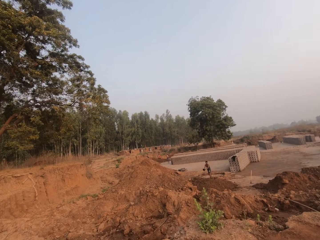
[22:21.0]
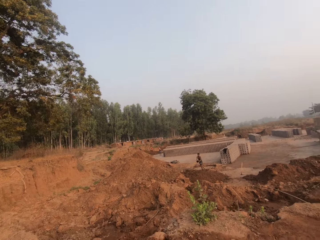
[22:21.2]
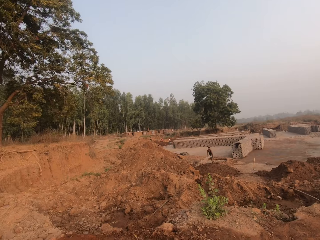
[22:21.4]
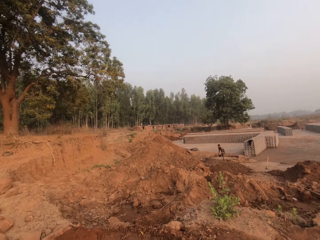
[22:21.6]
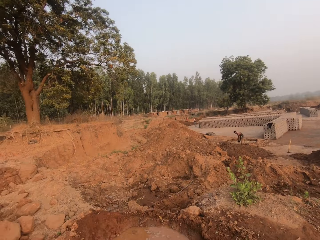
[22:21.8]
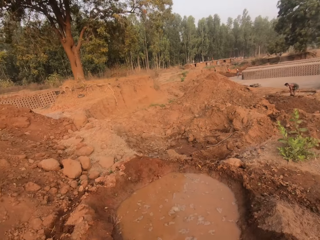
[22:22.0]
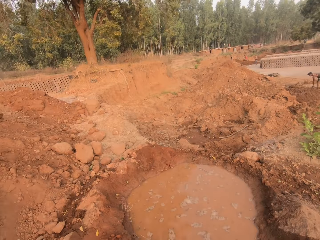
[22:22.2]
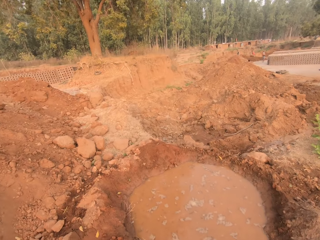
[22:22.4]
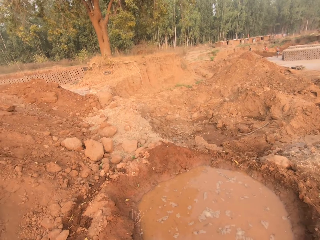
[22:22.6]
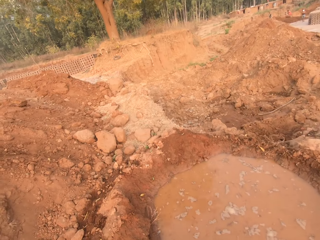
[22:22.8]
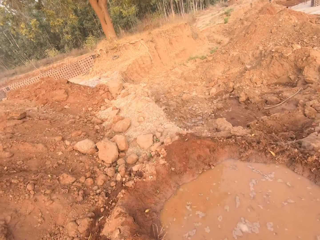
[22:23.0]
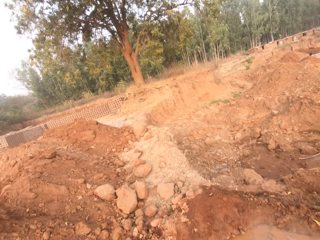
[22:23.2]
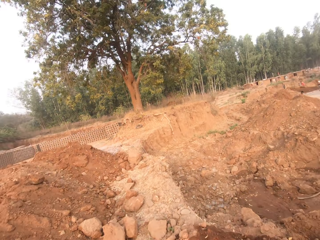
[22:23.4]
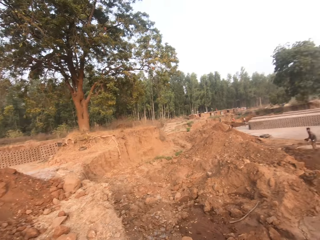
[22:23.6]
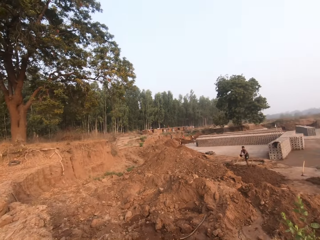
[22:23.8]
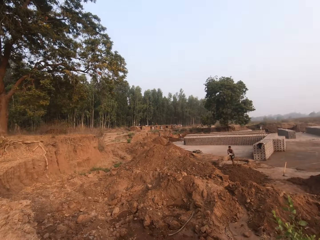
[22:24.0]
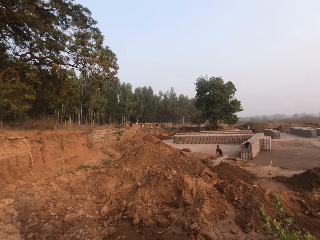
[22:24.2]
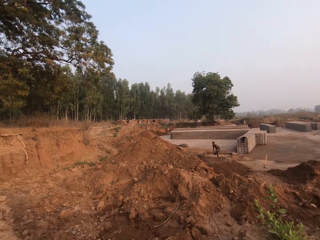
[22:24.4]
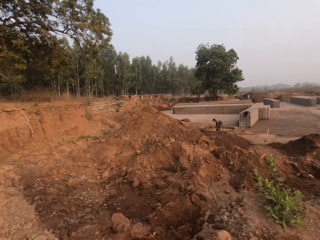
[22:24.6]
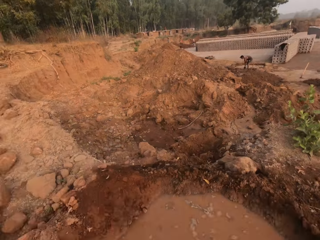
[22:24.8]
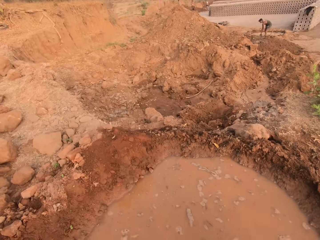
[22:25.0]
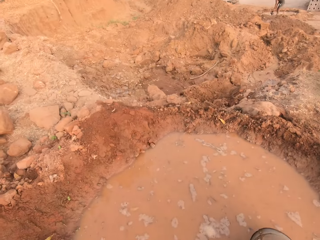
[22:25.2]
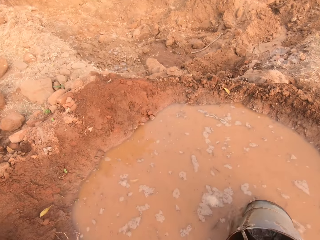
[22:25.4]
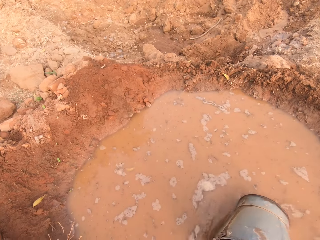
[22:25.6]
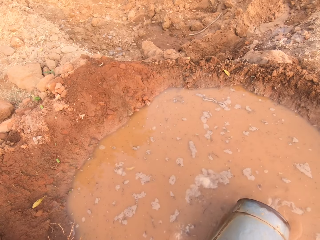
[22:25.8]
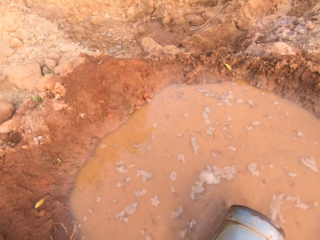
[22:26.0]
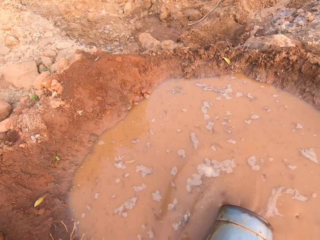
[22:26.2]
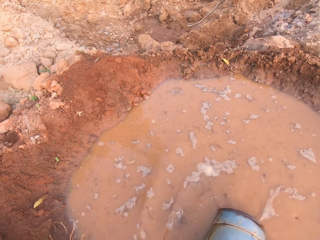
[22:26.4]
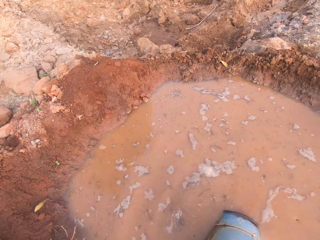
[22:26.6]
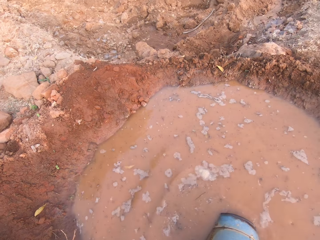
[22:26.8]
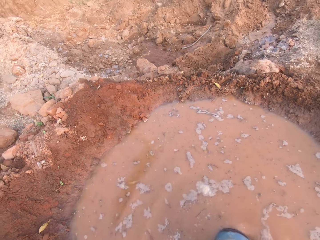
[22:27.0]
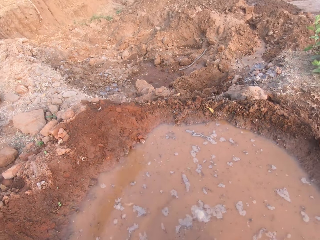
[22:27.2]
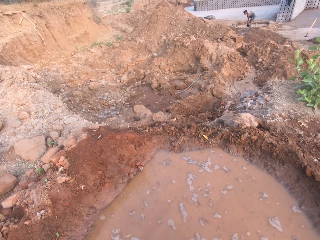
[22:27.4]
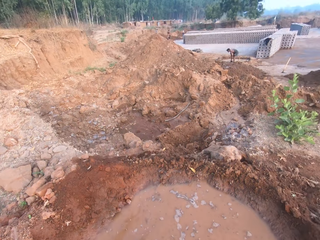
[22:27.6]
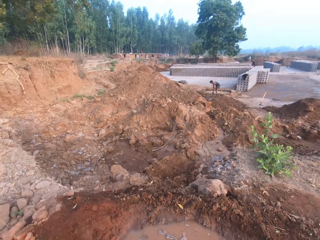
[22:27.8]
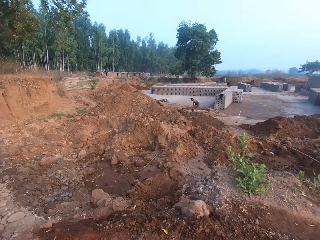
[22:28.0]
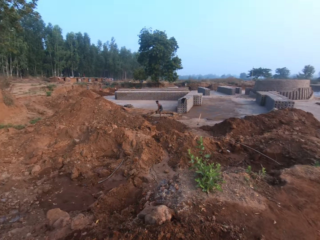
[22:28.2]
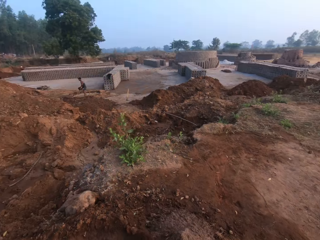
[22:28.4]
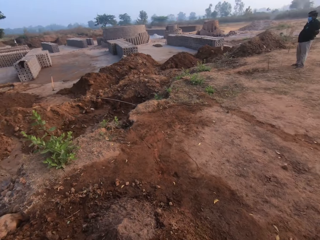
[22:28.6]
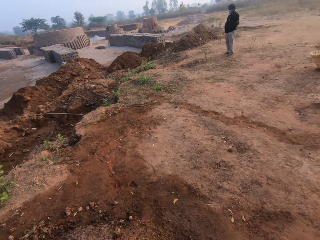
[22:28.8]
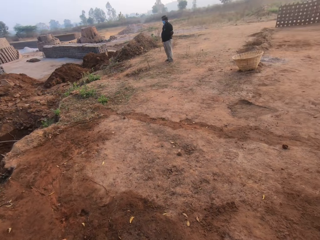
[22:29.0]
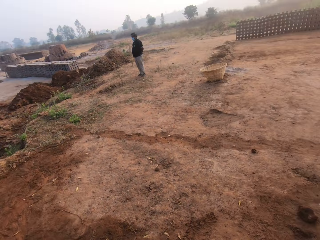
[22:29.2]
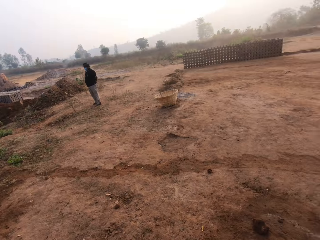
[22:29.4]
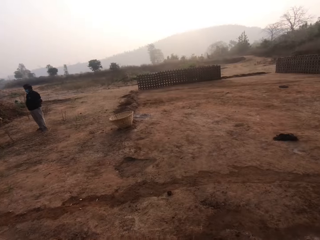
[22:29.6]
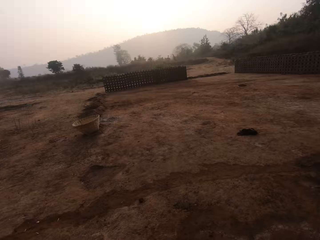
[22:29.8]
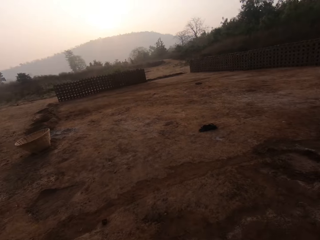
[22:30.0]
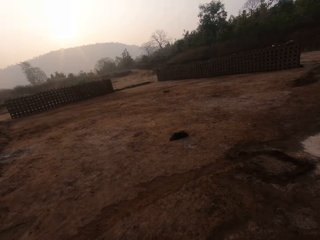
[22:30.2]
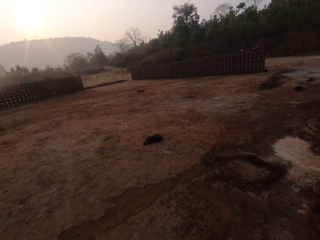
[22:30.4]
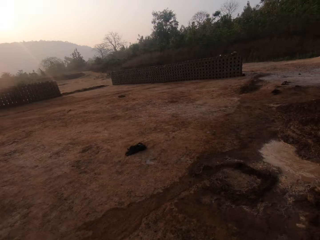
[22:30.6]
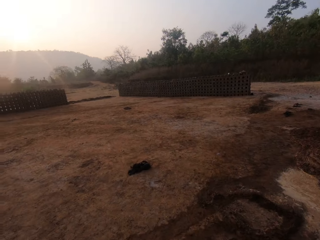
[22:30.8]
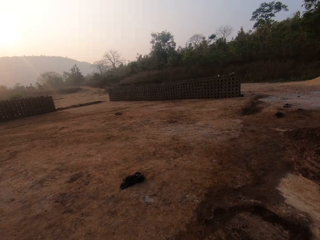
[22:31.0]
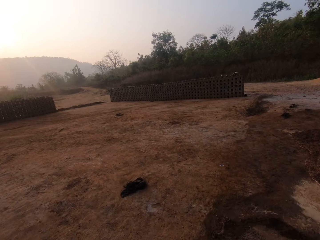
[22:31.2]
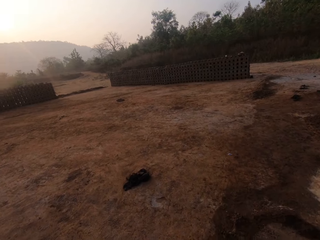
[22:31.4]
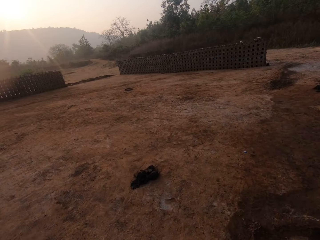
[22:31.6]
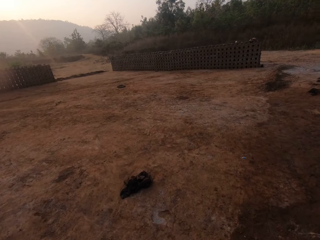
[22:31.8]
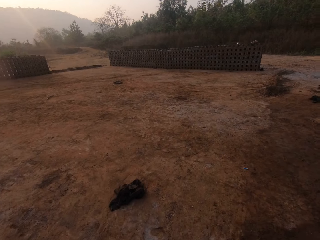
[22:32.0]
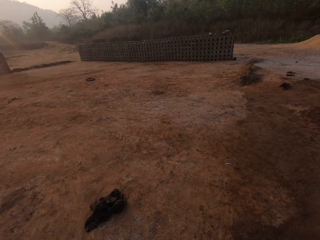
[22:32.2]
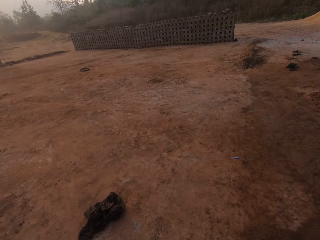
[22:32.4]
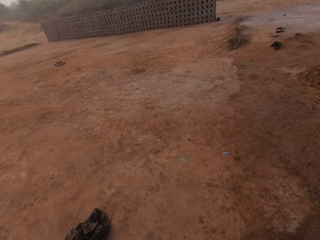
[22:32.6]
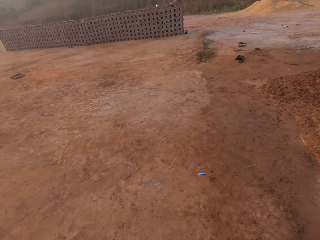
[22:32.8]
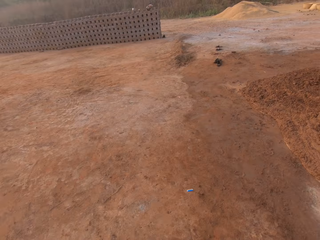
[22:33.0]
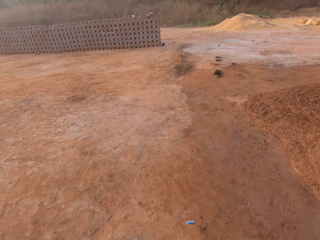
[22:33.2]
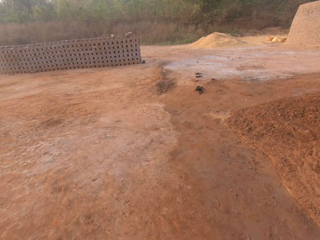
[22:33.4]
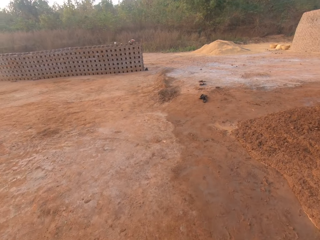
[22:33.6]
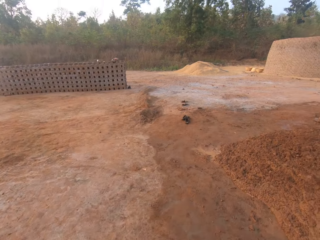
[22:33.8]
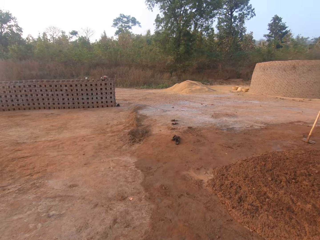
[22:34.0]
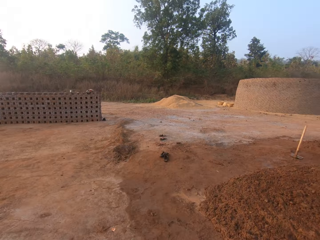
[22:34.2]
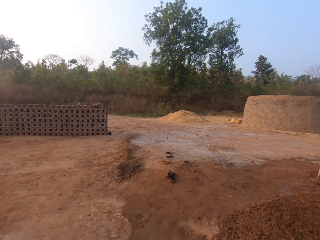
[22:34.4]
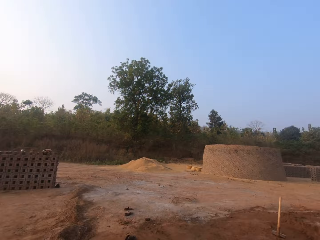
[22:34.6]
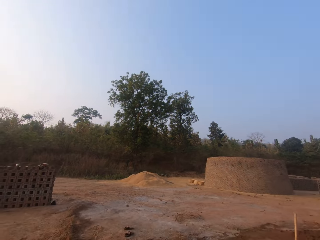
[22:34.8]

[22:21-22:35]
The camera wearer takes water with the pail in his right hand. He walks to the man and walks to the other side.

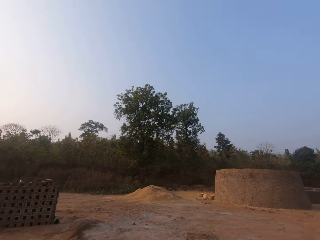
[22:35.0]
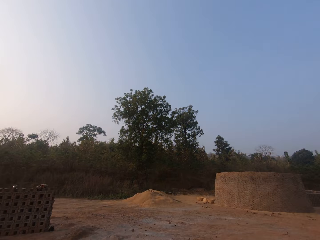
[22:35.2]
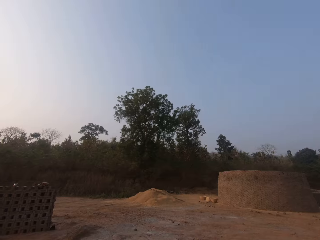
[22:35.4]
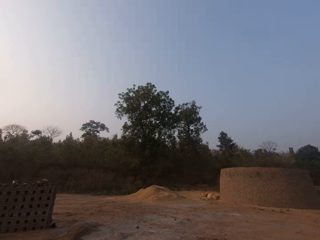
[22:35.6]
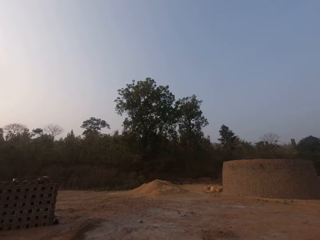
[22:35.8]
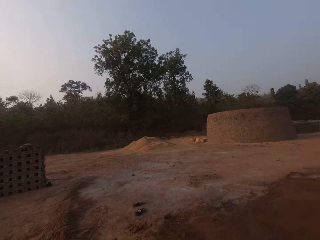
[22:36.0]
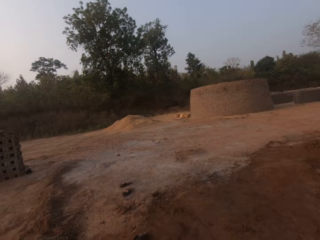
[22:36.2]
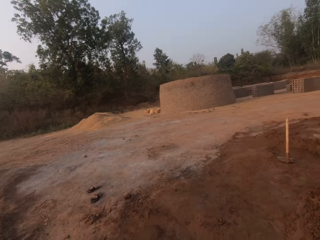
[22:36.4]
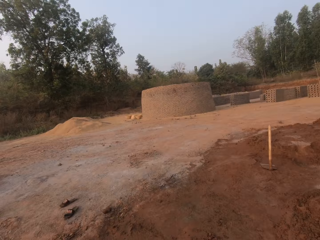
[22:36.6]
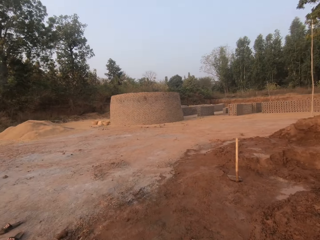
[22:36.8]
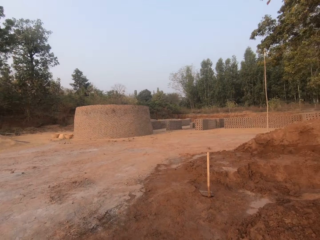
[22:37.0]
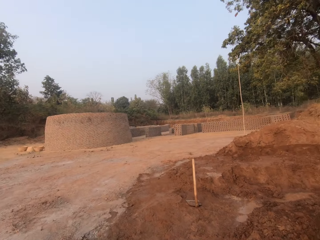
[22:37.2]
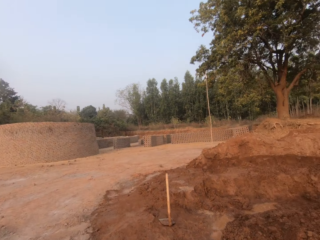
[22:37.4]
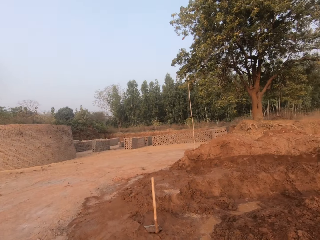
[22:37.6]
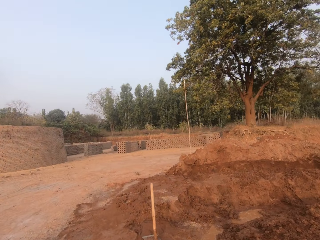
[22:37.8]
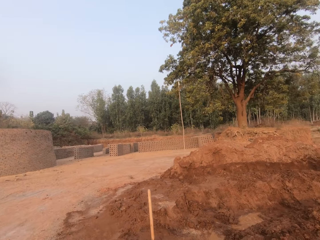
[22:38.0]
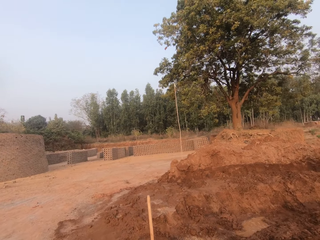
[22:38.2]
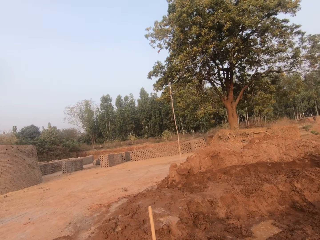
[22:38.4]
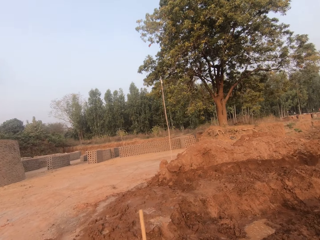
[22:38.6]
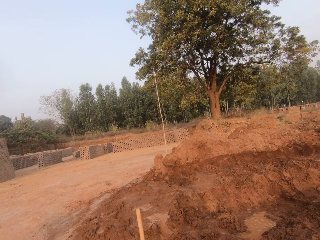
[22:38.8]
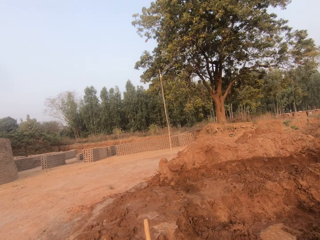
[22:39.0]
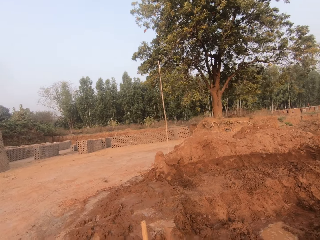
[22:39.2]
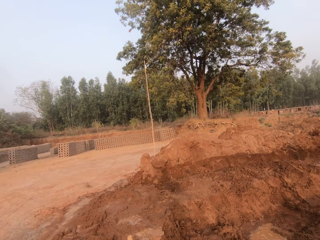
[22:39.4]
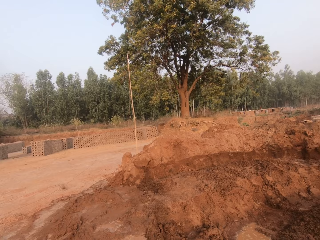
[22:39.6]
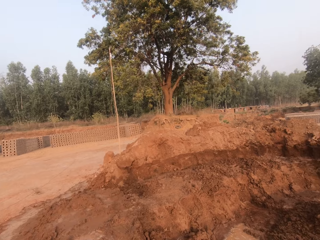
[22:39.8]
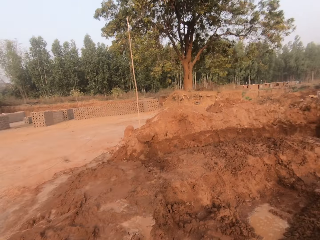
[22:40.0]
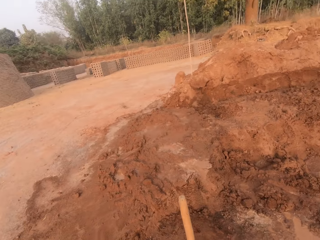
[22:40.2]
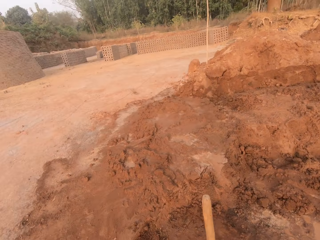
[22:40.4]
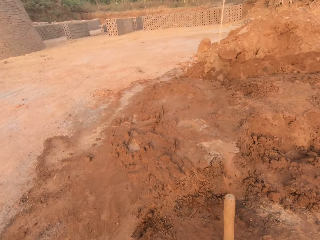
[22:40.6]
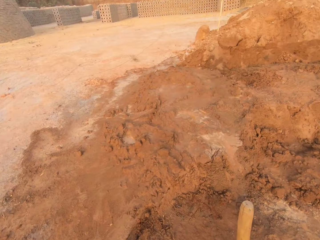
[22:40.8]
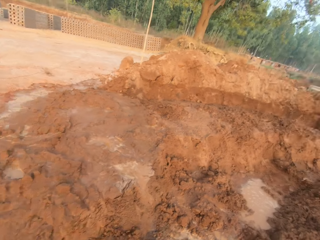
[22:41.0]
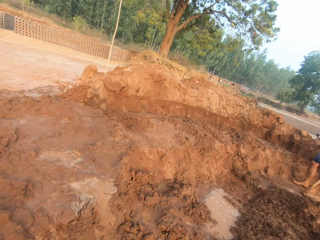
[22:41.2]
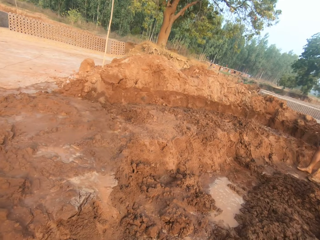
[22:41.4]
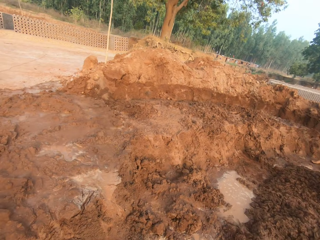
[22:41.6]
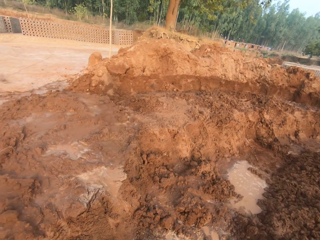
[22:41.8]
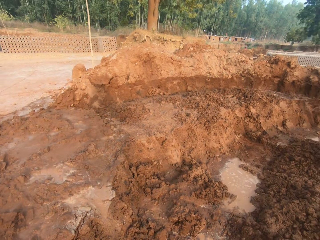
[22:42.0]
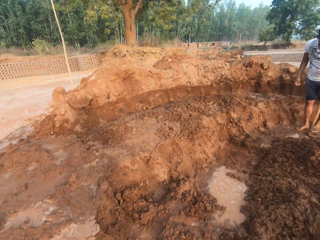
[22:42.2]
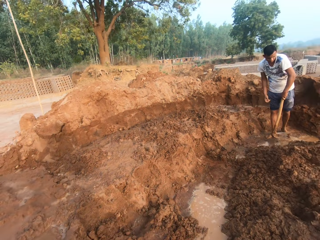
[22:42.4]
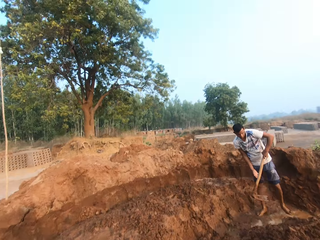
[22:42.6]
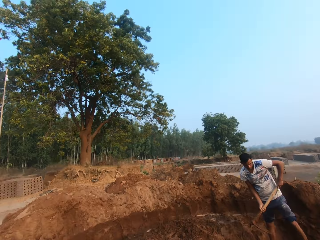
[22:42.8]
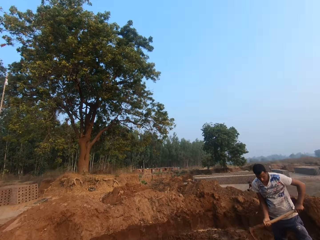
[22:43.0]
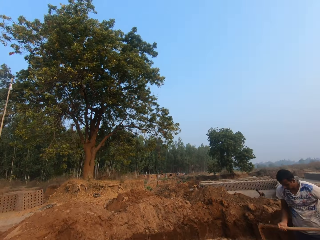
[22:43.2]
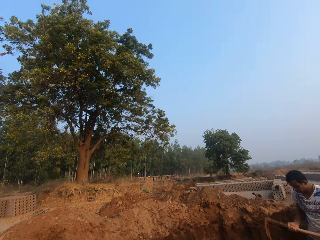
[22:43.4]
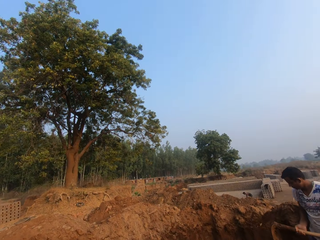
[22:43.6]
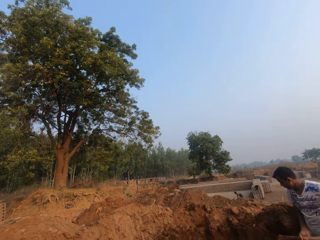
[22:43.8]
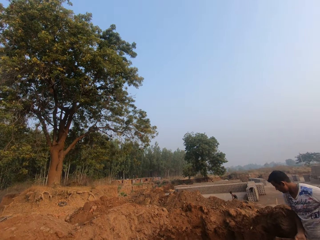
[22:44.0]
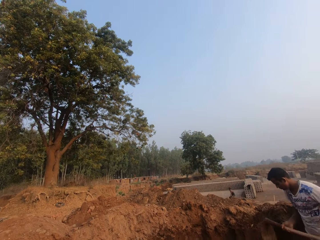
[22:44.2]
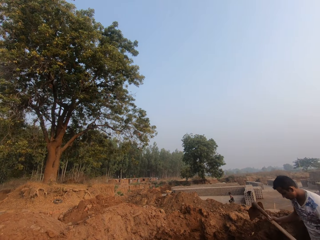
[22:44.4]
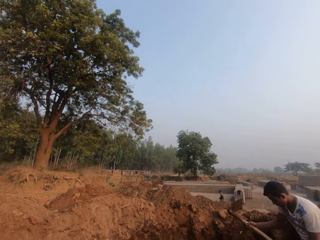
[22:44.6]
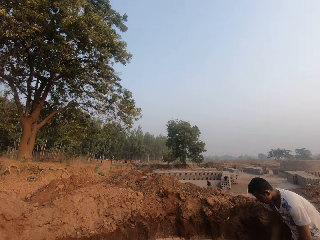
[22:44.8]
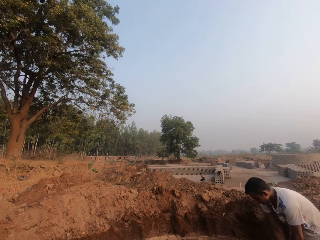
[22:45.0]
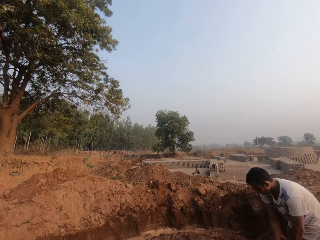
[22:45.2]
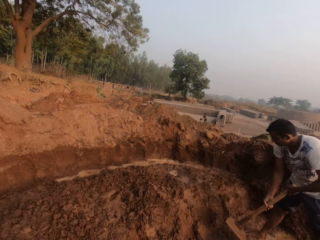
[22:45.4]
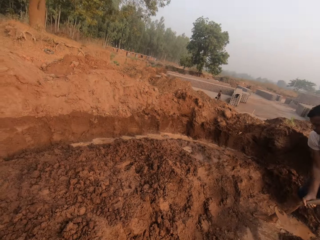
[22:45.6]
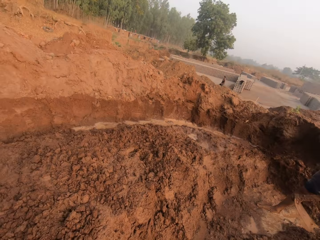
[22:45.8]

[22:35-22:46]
A man holds the hoe with his left hand. The camera wearer holds the hoe with his hands. He speaks to the man. He does something. The man hits the ground with the hoe in his hands.
